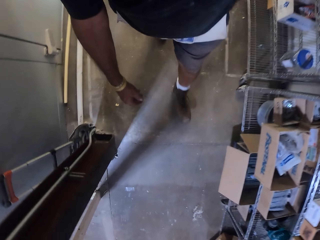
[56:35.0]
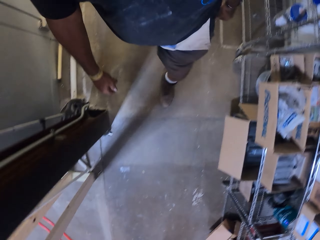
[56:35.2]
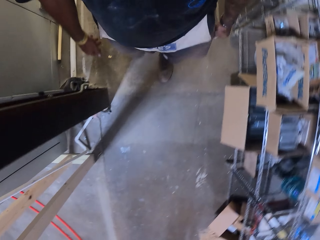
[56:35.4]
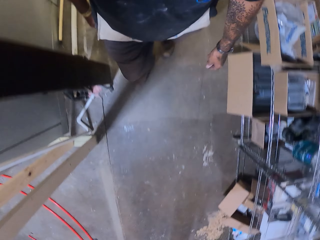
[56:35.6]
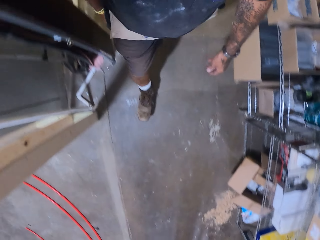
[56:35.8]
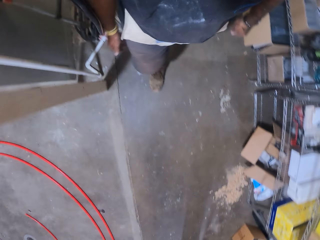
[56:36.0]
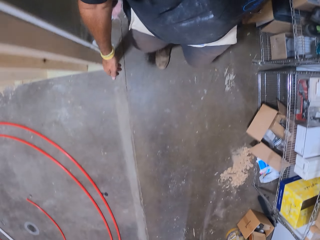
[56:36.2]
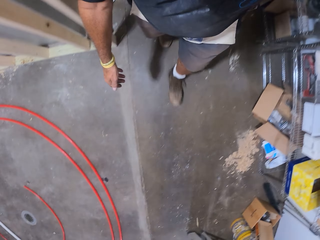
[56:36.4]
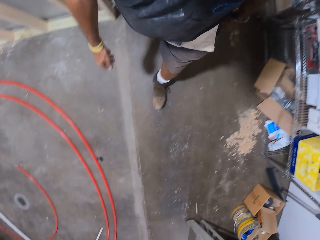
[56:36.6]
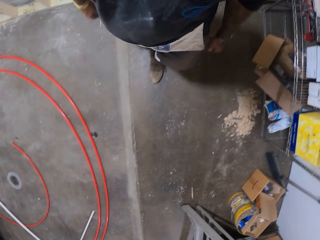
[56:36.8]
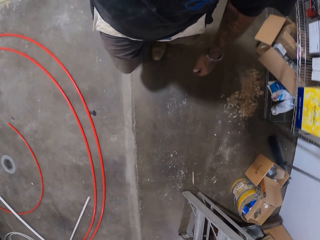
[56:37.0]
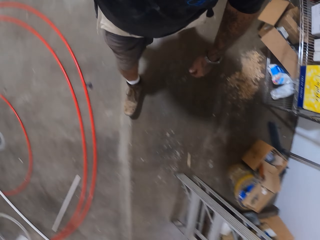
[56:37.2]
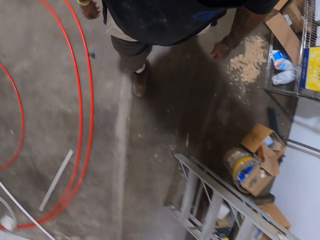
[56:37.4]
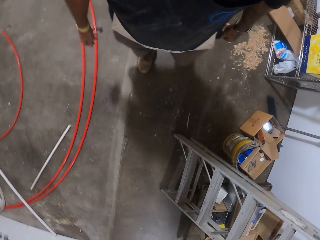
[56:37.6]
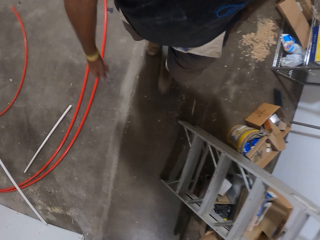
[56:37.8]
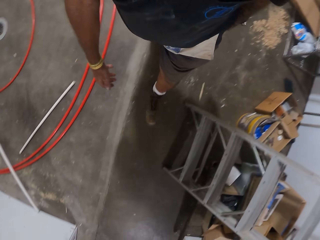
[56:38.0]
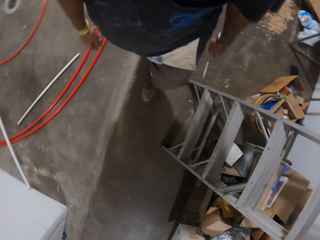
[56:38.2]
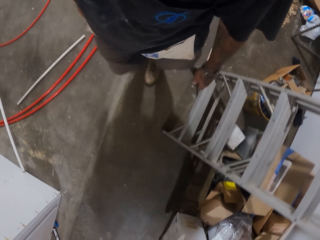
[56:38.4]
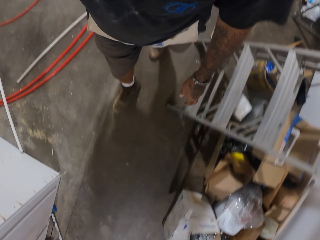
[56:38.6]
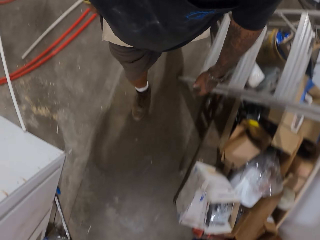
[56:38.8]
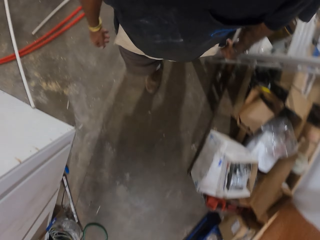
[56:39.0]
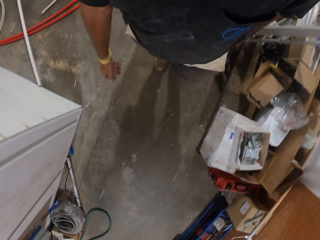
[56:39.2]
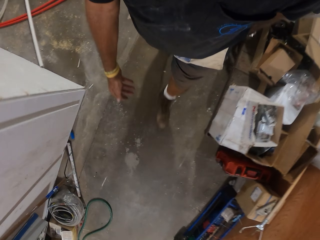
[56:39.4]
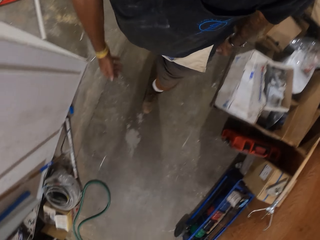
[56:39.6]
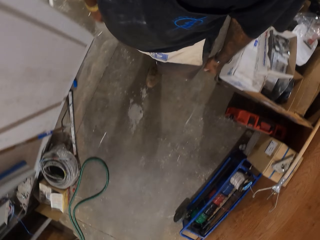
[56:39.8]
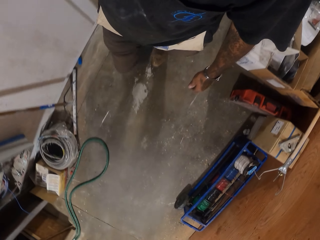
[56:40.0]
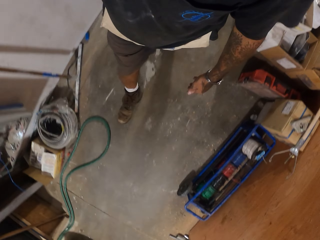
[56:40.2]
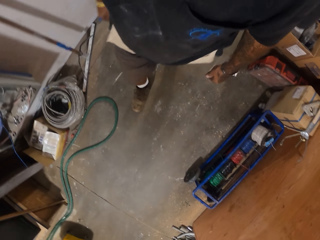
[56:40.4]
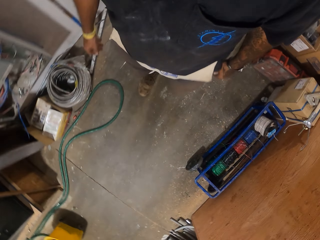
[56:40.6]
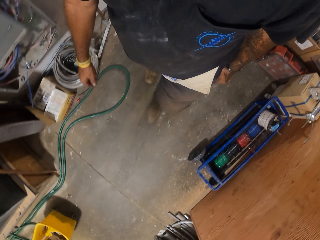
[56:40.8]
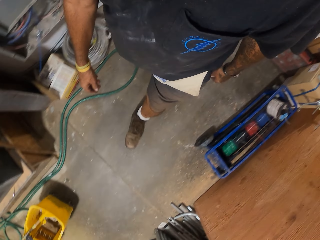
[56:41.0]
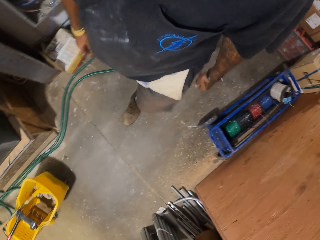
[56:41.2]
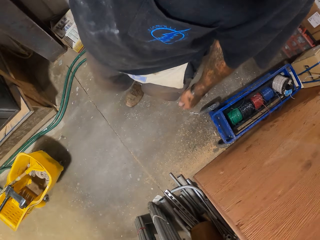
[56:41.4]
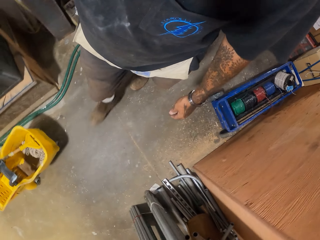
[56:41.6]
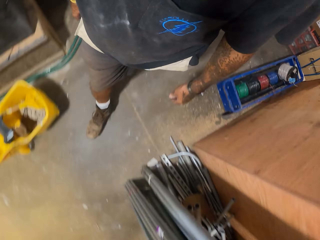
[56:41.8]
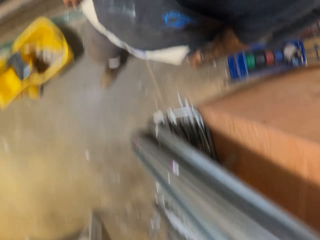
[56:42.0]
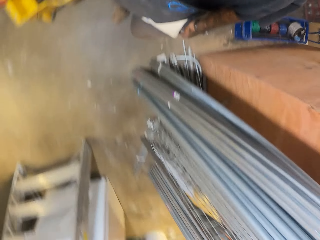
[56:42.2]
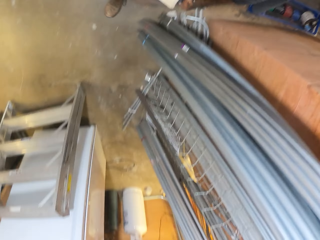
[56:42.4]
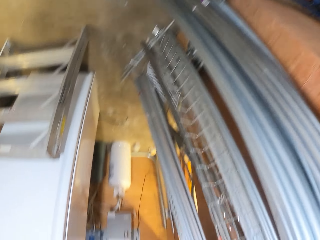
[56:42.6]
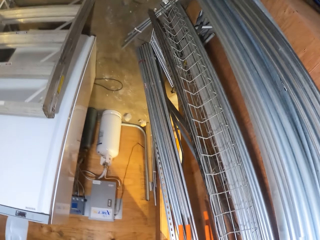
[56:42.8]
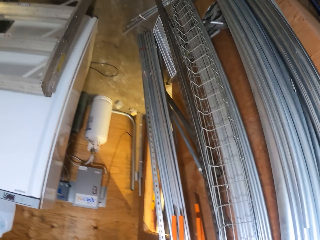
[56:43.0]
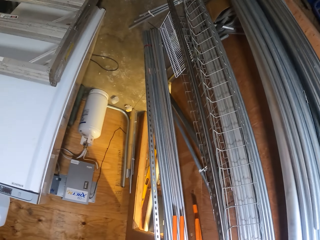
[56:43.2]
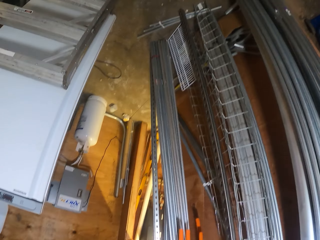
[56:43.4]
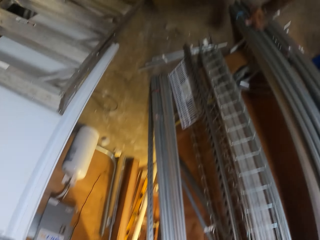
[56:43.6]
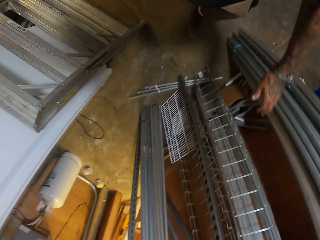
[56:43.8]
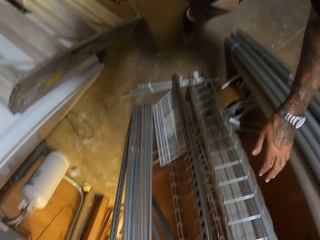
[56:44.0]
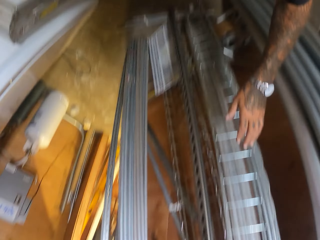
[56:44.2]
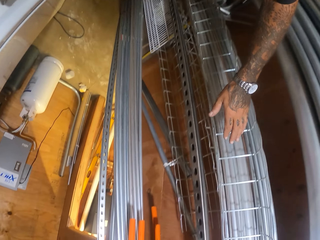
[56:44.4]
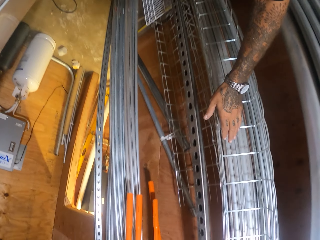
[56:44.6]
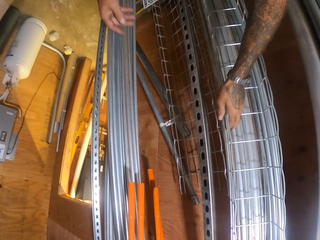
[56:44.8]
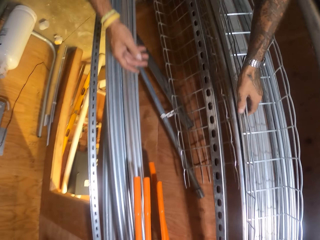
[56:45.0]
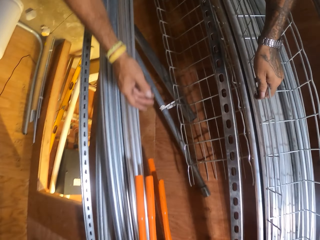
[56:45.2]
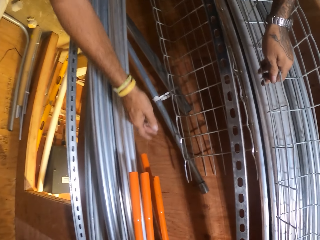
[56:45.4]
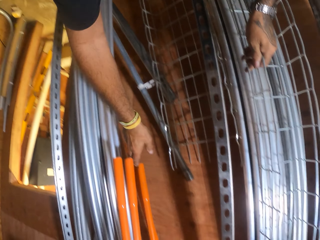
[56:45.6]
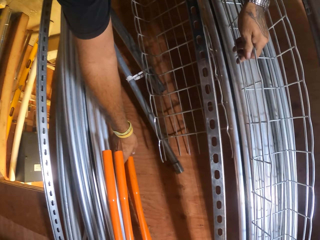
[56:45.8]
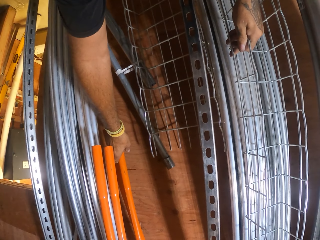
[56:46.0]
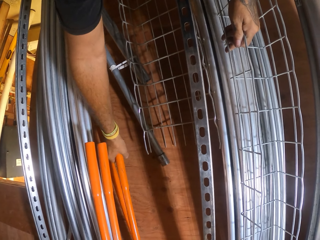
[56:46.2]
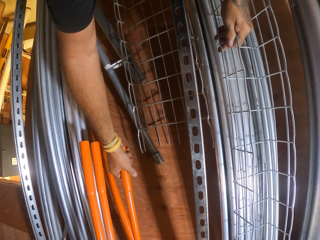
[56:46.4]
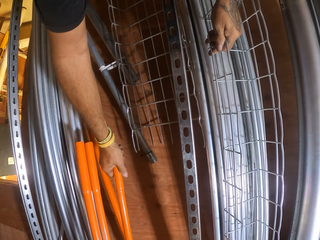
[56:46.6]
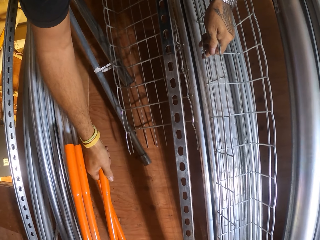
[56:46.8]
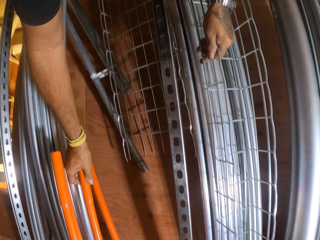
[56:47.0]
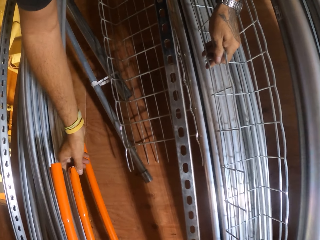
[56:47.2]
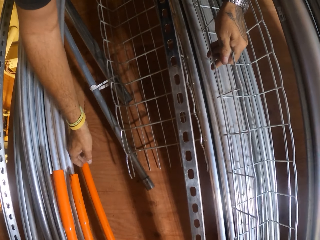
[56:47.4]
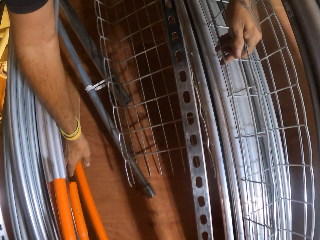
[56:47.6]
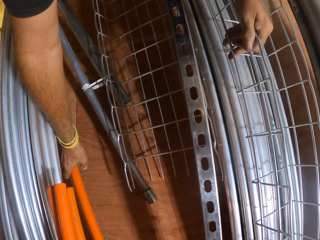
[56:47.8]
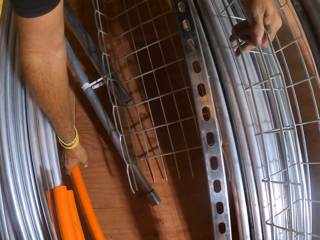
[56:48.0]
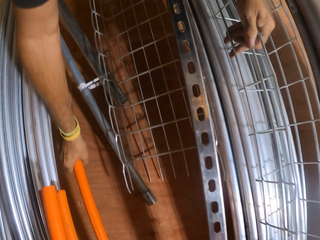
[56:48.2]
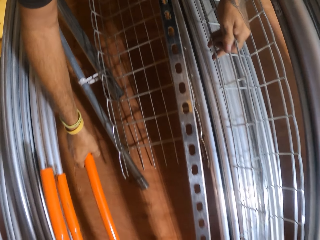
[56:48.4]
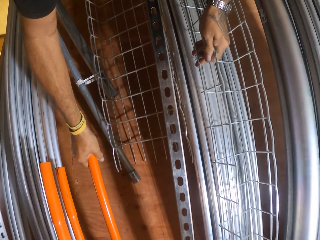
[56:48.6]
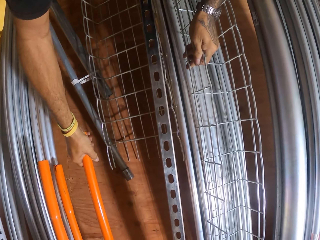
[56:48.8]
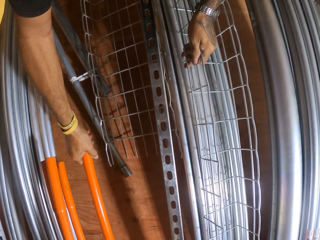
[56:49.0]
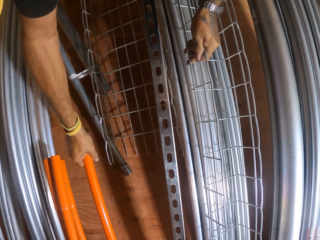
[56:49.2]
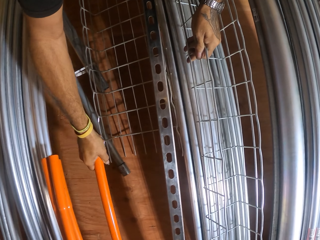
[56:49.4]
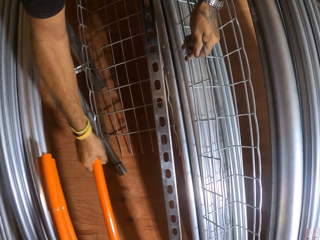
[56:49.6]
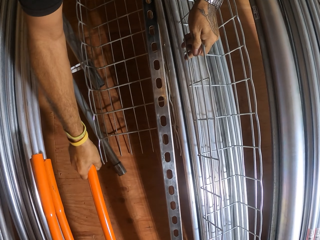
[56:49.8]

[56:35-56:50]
The camera wearer turns around. They pull a pipe. They remove the metal bending tool.

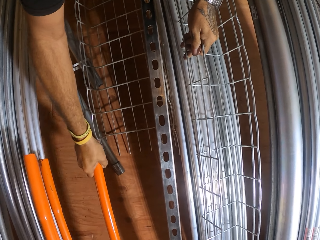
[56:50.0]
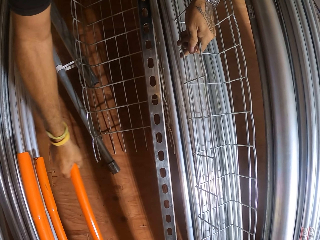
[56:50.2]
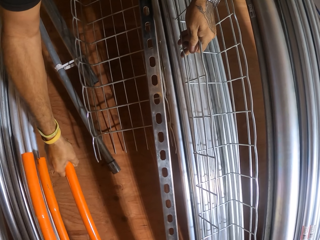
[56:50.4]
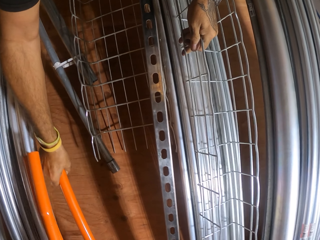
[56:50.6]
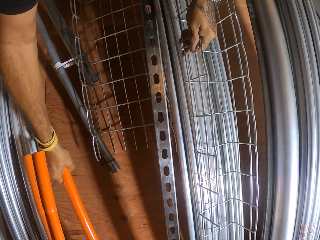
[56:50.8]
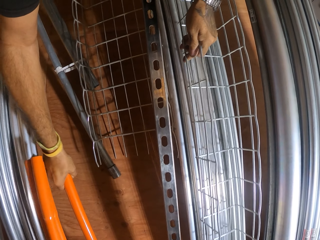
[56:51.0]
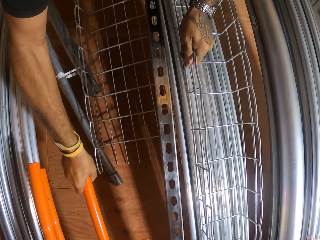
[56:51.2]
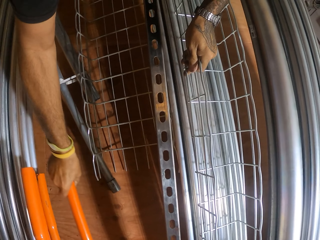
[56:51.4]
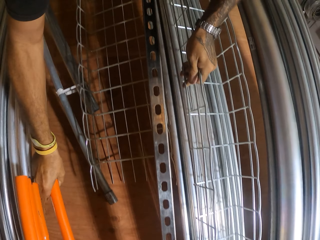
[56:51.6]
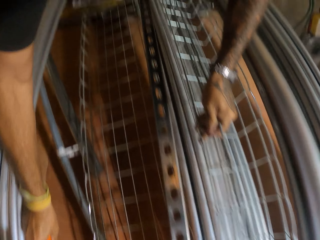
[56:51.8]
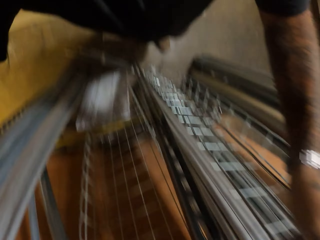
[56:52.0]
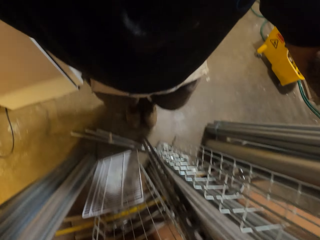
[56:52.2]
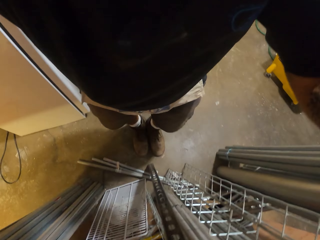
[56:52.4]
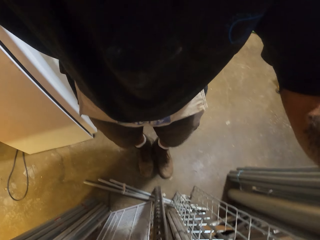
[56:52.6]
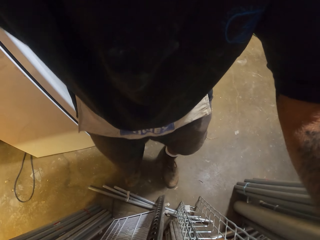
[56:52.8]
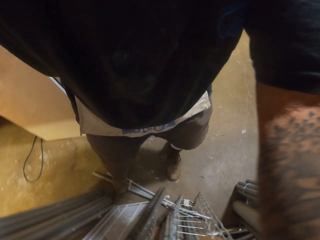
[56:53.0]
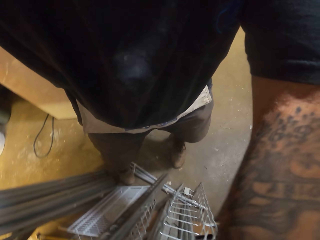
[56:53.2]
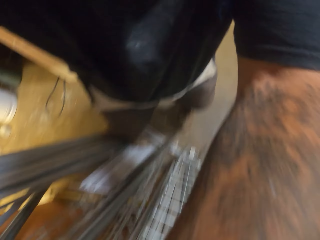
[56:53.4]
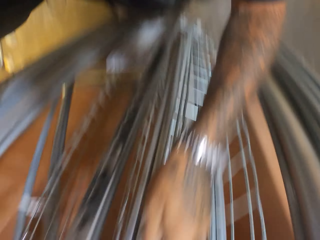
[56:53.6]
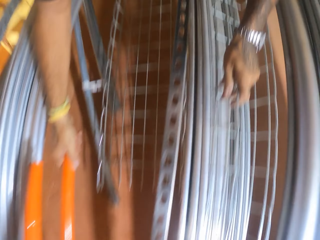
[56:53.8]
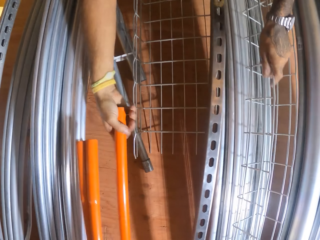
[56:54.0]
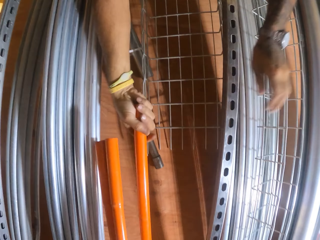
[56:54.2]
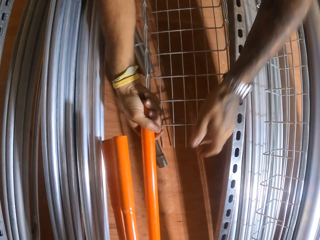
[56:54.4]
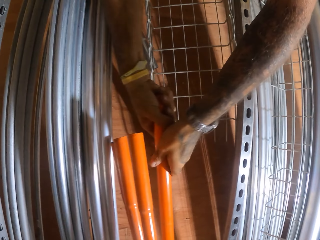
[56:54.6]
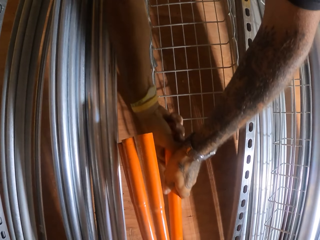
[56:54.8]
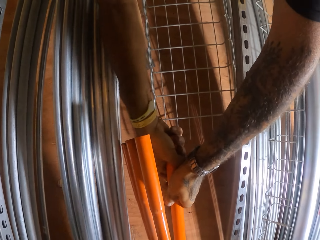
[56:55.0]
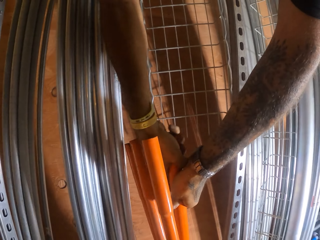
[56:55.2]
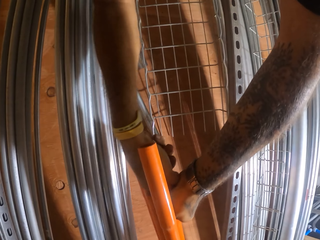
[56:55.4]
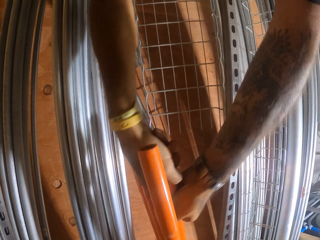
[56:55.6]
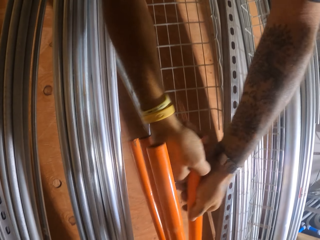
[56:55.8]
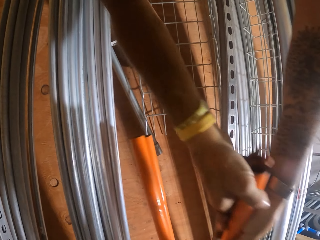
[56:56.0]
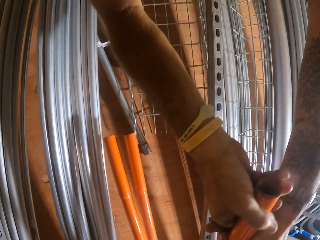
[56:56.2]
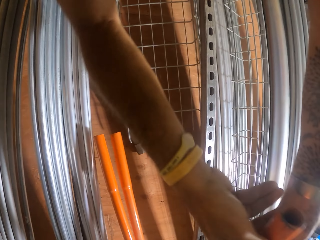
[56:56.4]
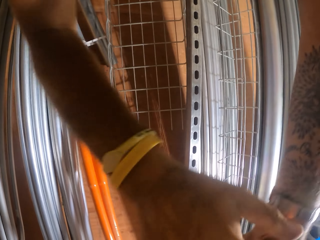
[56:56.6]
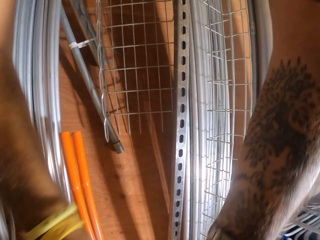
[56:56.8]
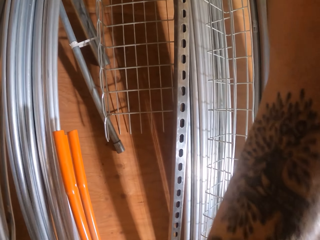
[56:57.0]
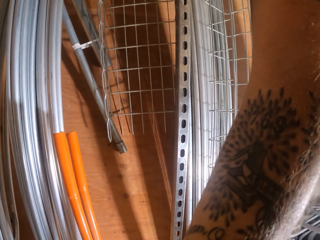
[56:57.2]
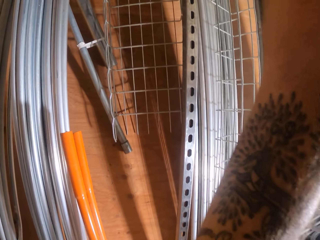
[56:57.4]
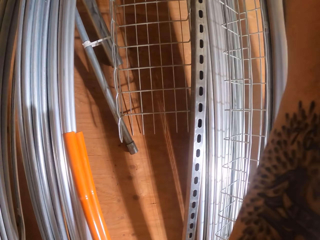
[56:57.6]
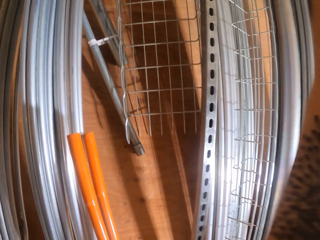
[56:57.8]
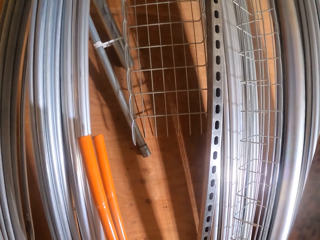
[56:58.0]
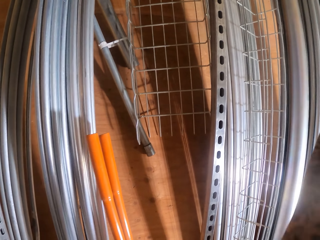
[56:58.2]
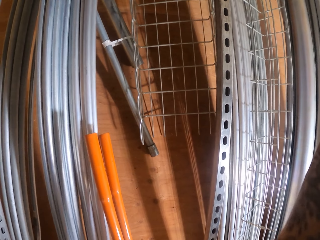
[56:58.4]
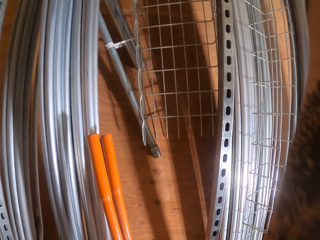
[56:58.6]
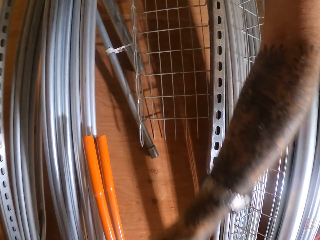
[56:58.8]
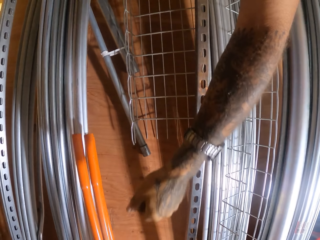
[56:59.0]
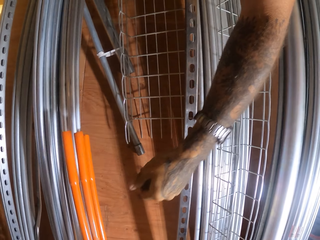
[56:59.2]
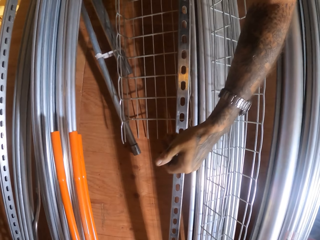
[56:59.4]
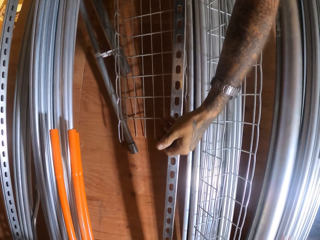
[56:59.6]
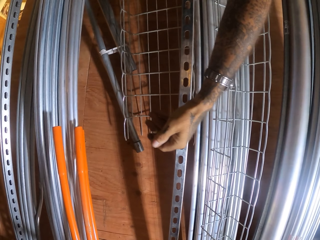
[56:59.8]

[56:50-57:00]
The camera wearer removes the metal bending tool.
